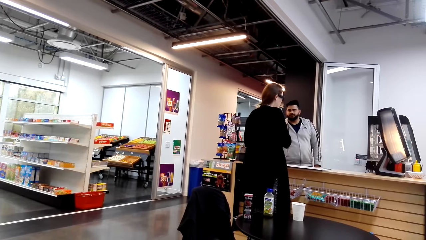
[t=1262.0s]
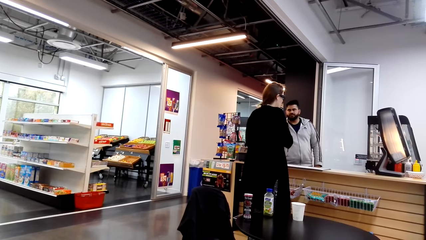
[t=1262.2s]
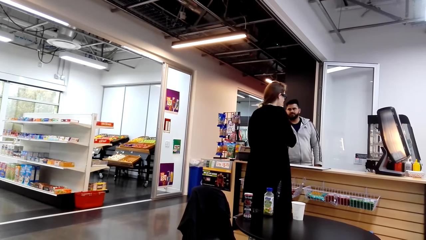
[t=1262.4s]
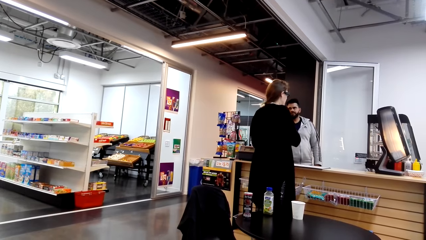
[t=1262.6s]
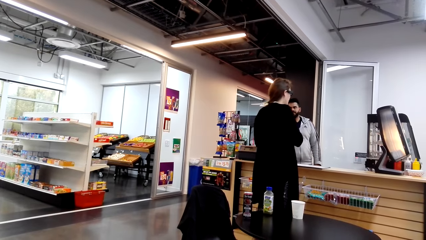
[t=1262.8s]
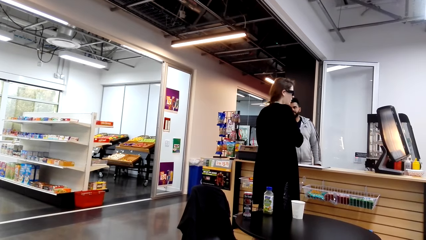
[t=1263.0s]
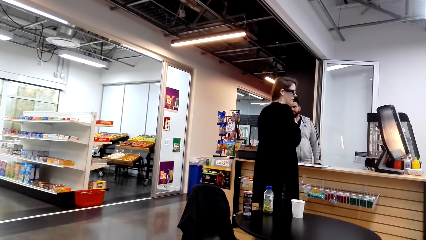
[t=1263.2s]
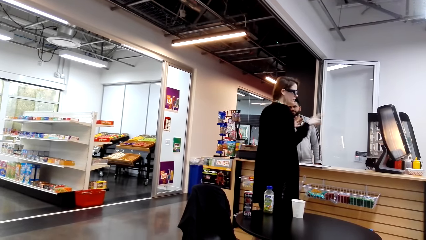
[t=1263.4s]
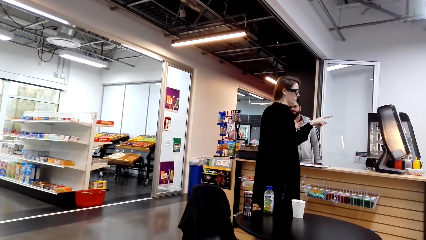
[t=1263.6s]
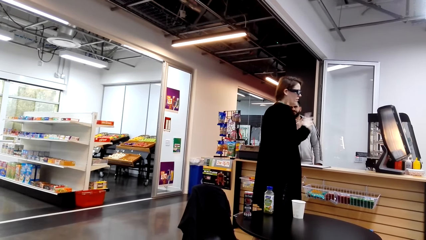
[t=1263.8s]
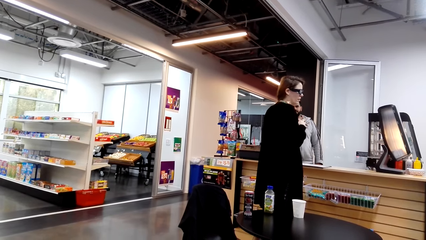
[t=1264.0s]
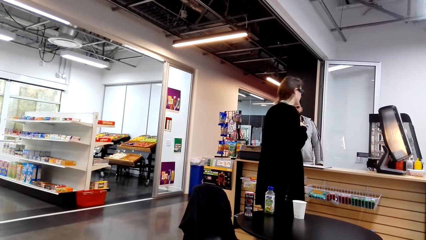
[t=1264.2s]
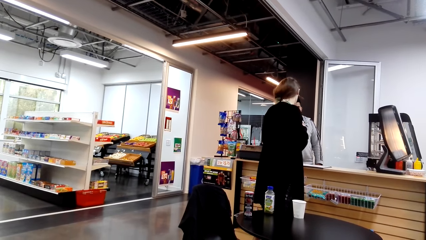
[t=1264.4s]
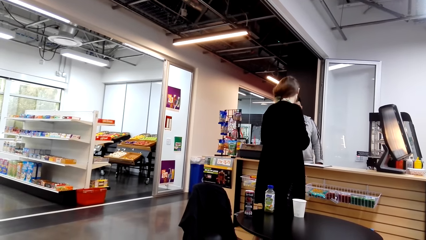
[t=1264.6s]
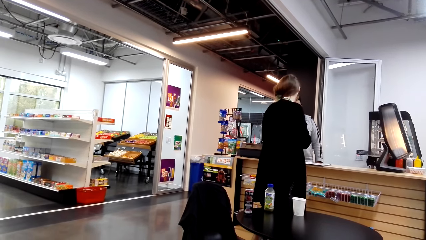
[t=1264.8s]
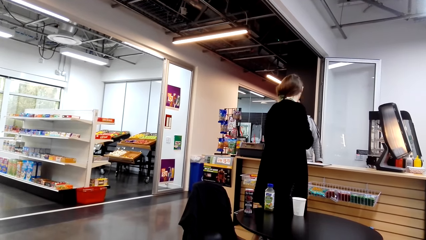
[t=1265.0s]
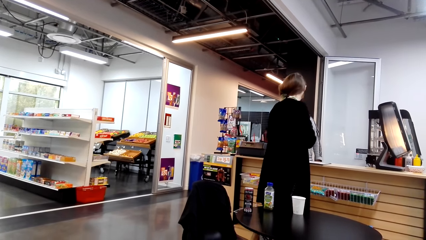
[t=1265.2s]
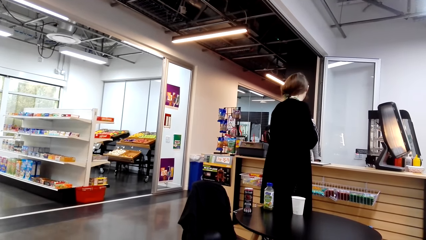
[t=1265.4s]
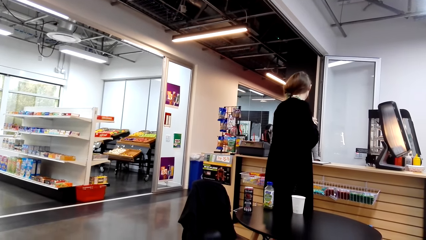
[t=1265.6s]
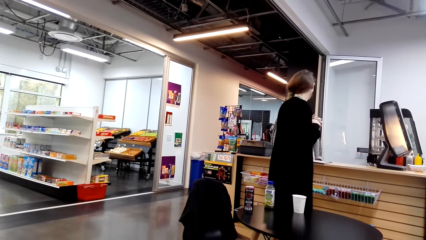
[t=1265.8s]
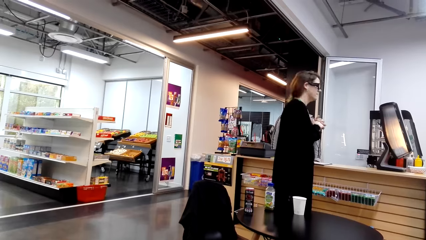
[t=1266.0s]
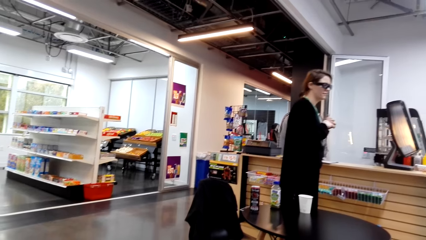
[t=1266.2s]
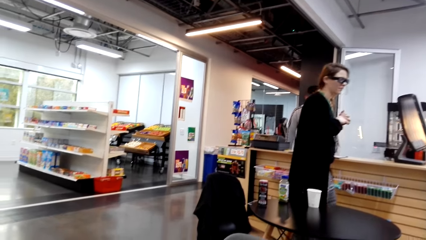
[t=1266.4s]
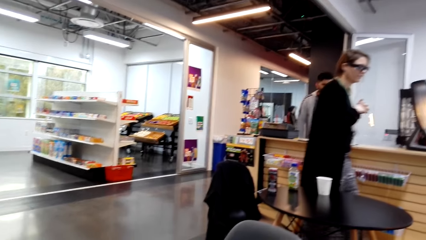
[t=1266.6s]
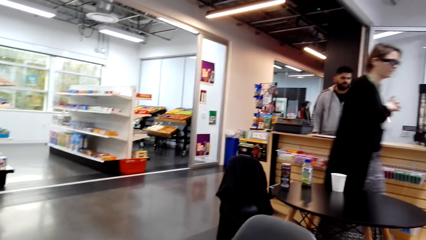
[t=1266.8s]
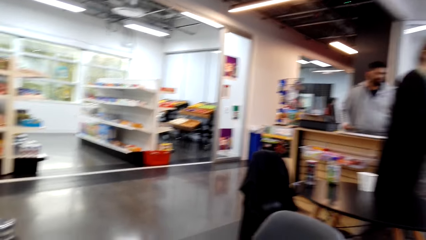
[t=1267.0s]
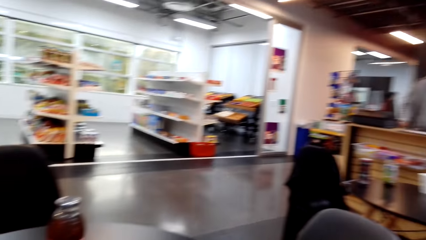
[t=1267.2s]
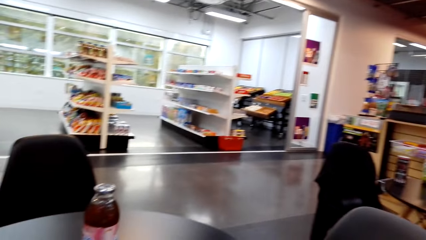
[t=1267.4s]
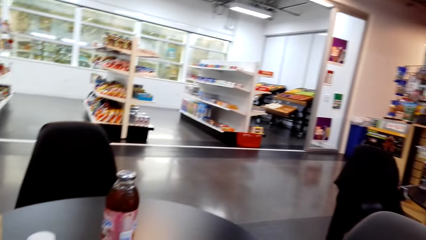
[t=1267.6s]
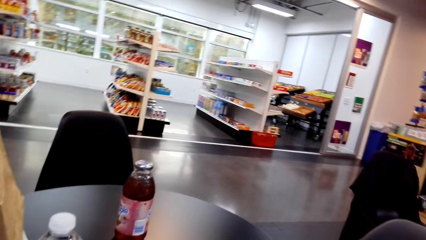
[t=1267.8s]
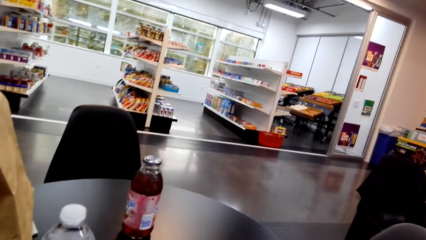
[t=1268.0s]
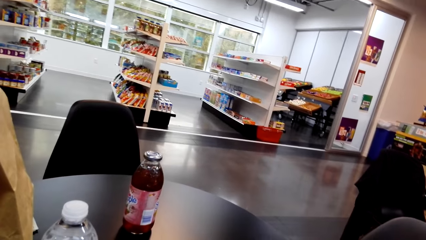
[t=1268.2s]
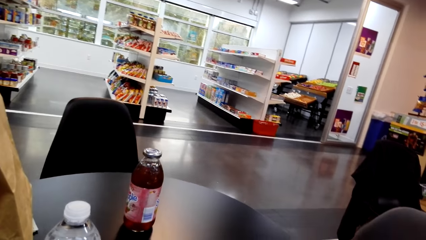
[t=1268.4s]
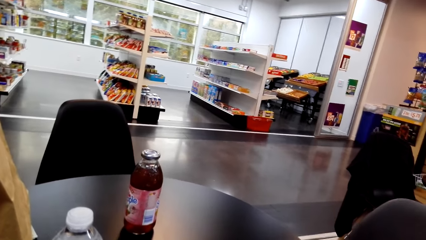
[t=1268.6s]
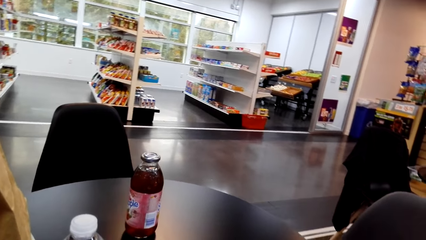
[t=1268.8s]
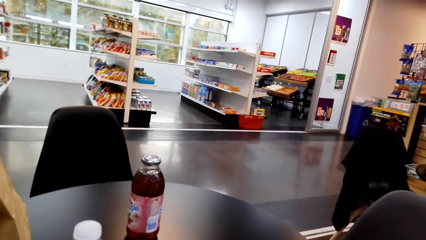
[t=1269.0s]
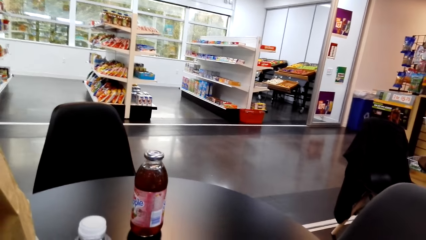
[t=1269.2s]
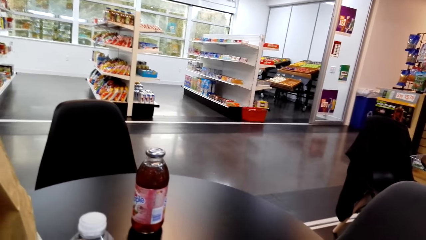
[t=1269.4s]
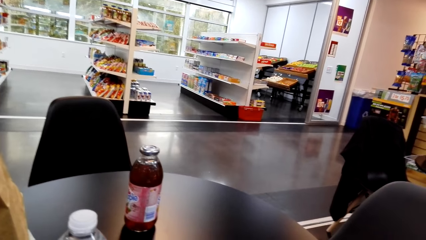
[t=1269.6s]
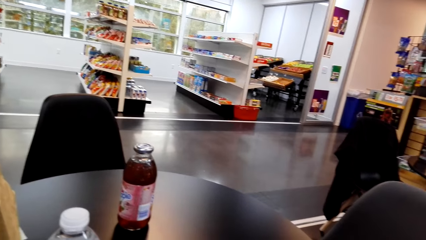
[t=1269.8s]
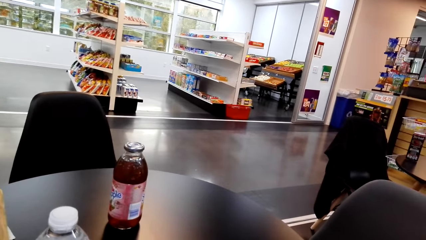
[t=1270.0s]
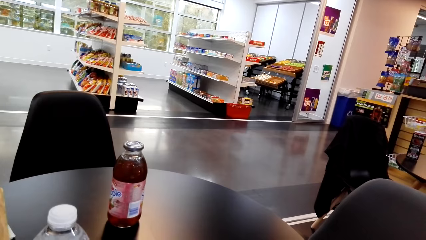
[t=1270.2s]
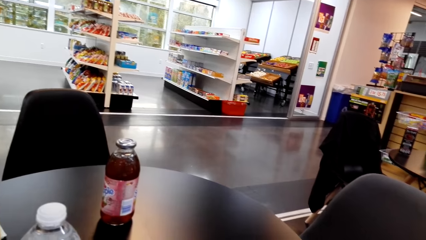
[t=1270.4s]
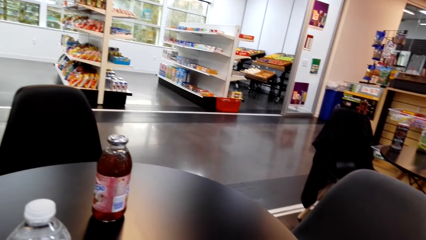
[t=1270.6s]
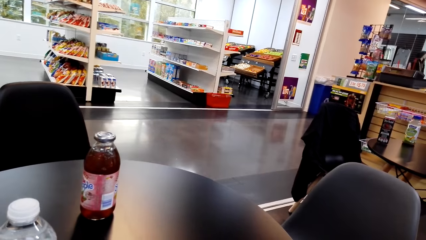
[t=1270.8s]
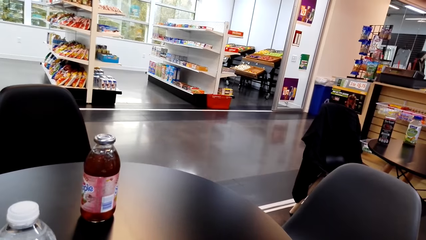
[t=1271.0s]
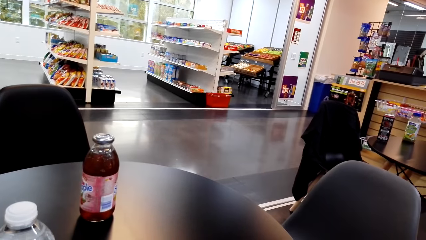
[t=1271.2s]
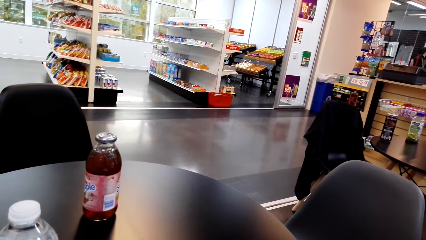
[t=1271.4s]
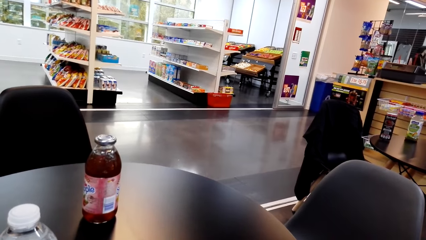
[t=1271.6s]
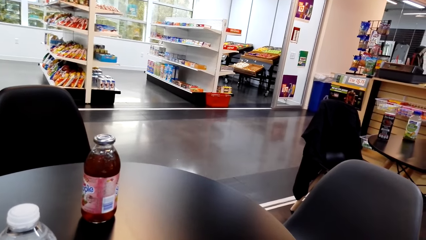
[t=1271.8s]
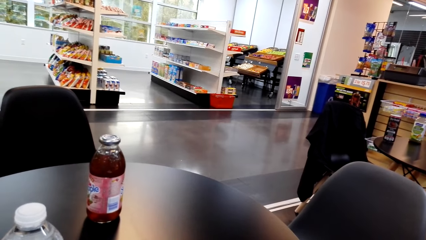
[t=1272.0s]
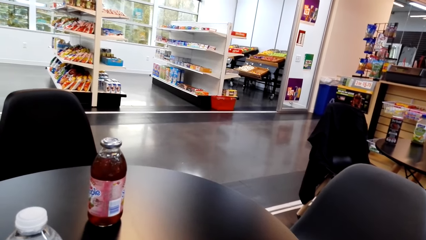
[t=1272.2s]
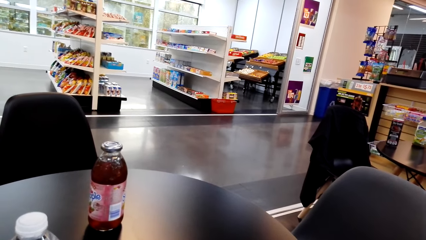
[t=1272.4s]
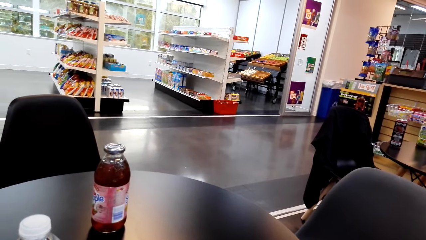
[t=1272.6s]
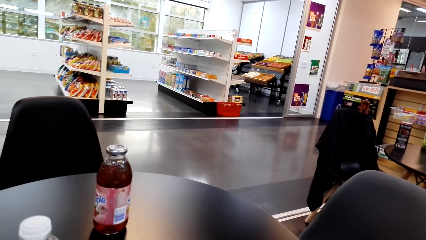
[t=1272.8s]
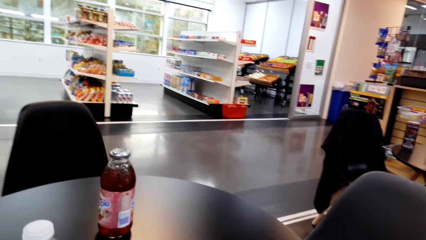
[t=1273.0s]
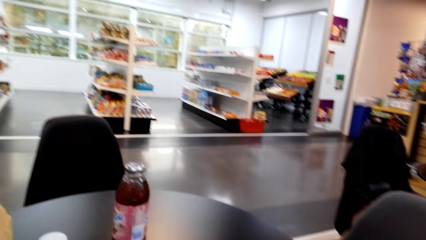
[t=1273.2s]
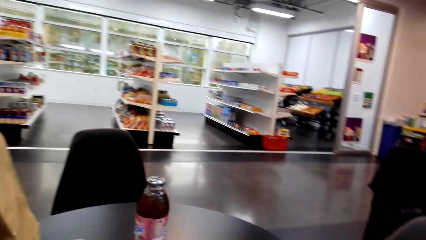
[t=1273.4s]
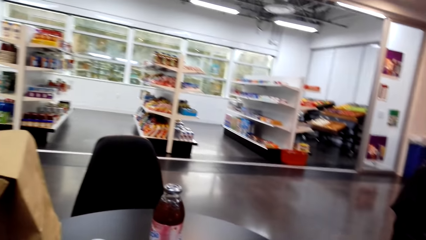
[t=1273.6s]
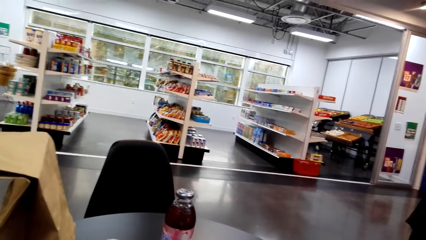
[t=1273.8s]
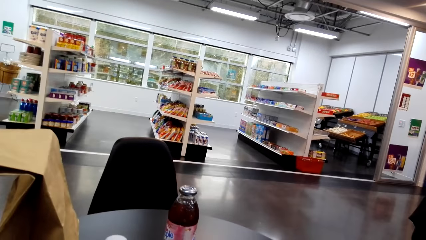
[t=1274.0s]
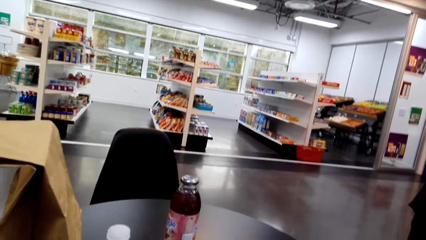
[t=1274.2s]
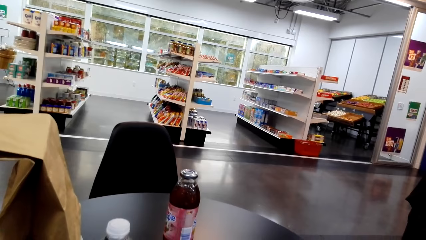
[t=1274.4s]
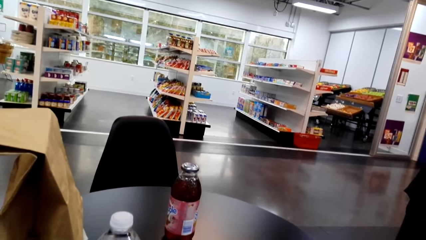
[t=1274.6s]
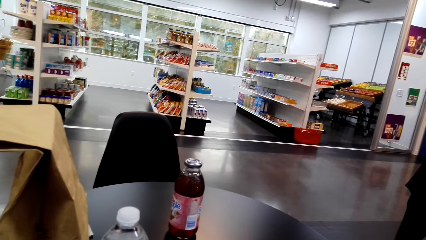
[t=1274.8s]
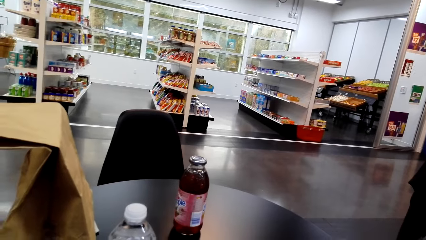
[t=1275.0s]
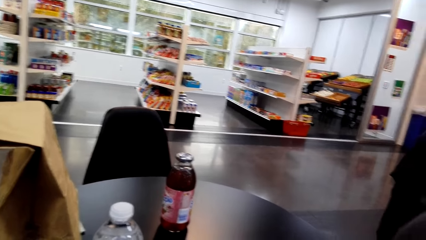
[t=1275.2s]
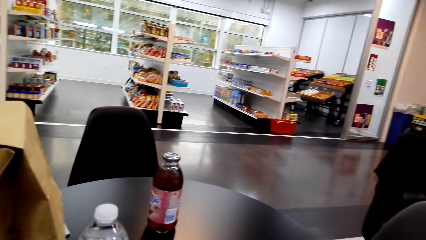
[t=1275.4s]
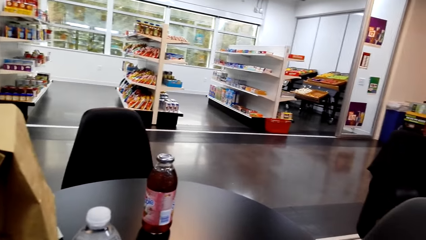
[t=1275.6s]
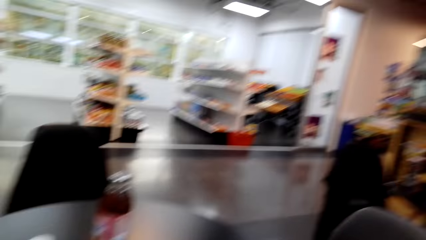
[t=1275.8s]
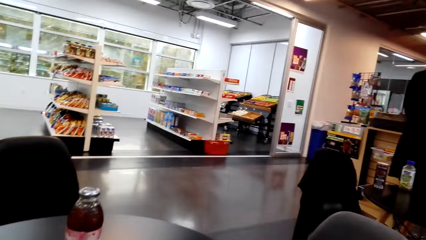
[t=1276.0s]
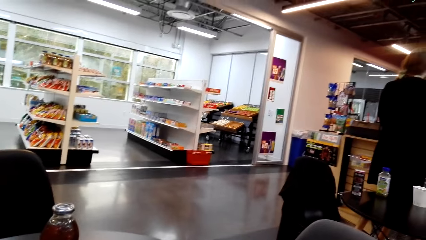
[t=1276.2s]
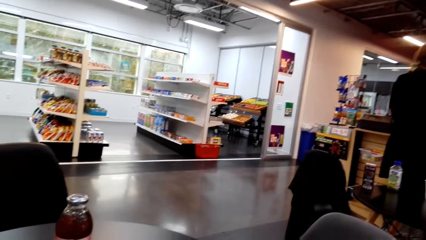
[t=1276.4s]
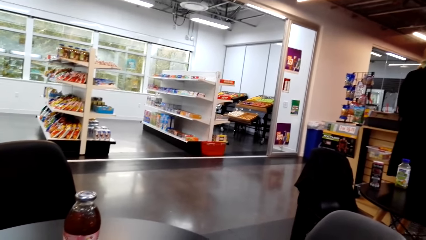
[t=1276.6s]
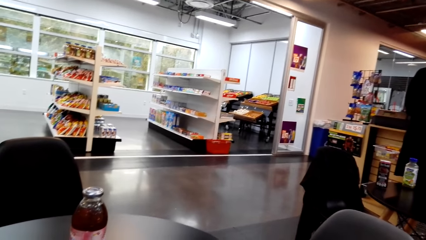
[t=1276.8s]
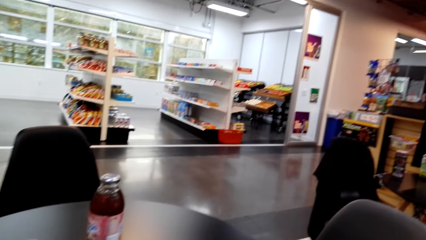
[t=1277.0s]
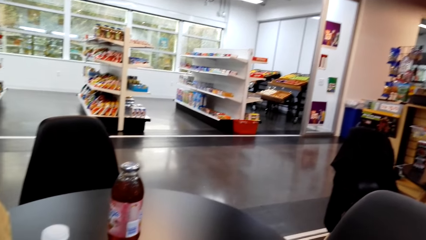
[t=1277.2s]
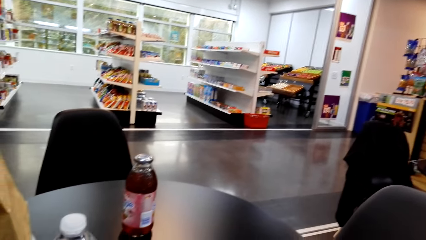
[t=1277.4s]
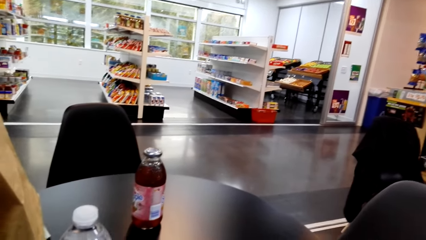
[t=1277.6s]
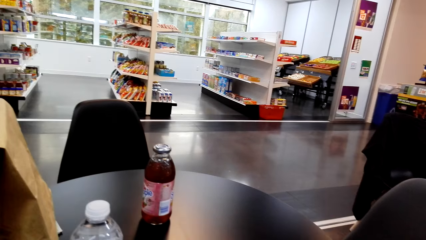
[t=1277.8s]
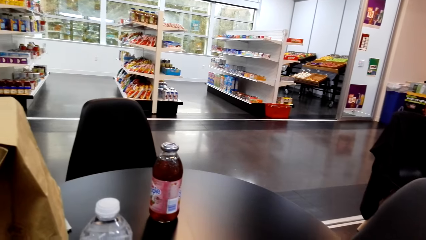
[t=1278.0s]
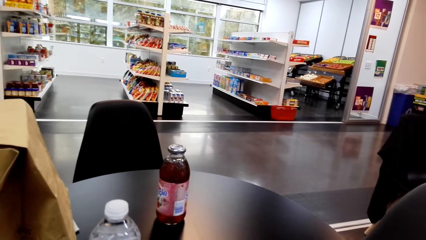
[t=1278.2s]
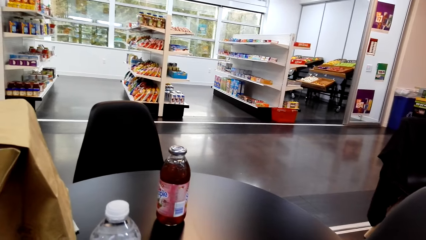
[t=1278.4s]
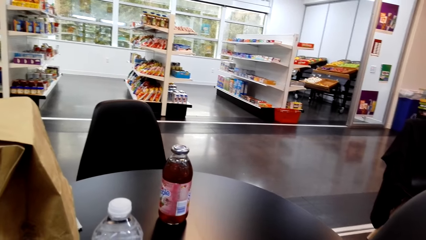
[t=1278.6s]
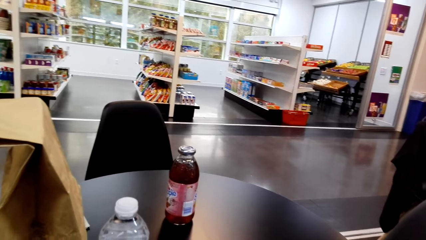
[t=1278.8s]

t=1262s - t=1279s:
A lady interacts with a man. The lady walks around a supermarket. The camera wearer looks around the supermarket.
